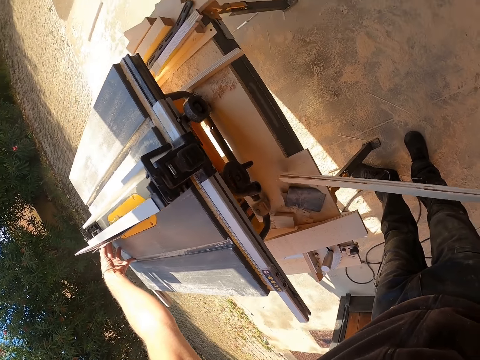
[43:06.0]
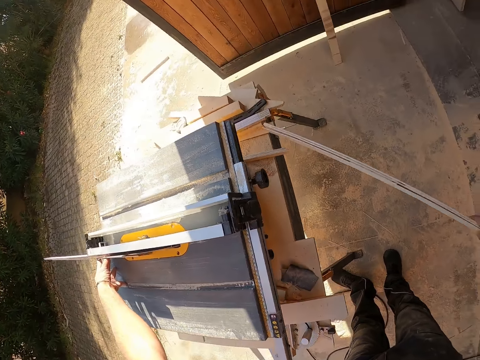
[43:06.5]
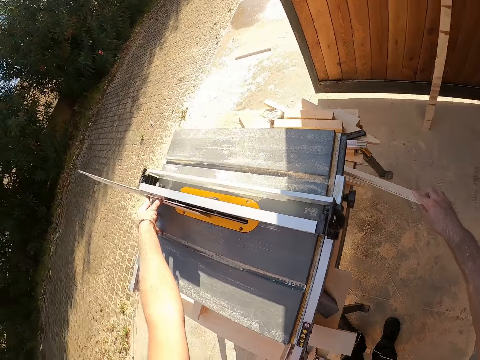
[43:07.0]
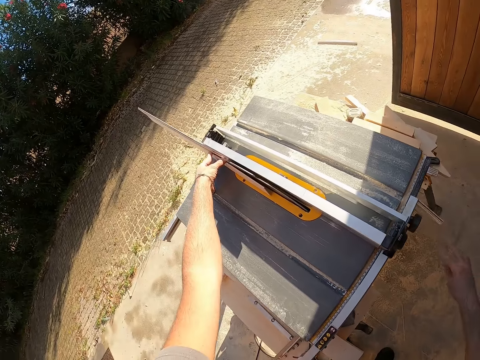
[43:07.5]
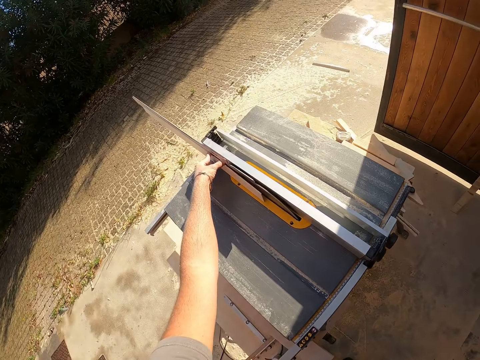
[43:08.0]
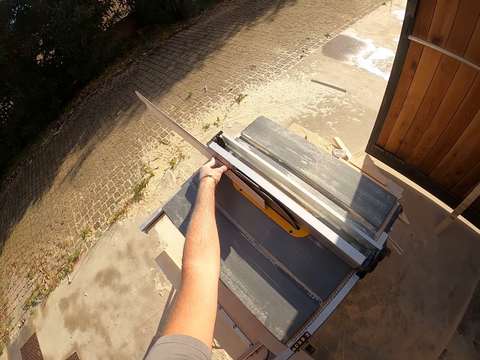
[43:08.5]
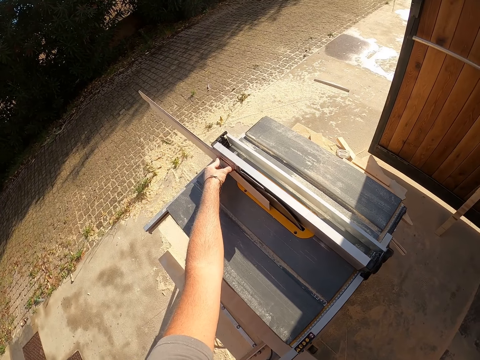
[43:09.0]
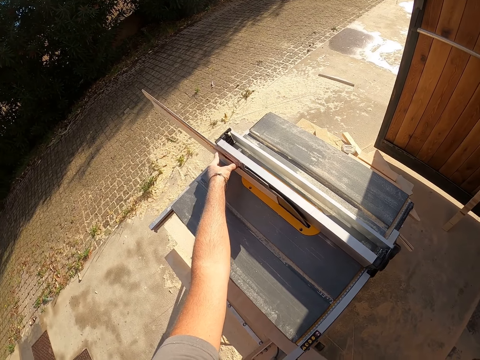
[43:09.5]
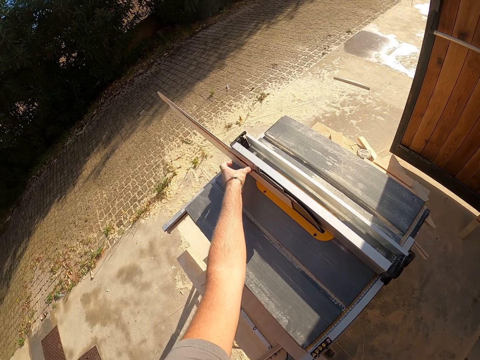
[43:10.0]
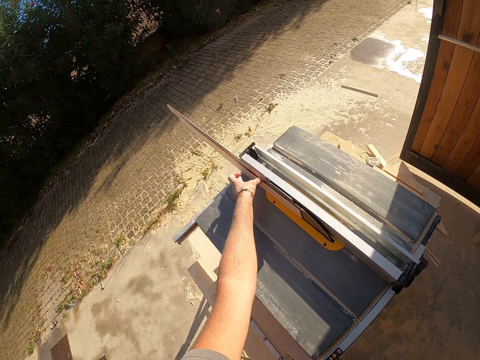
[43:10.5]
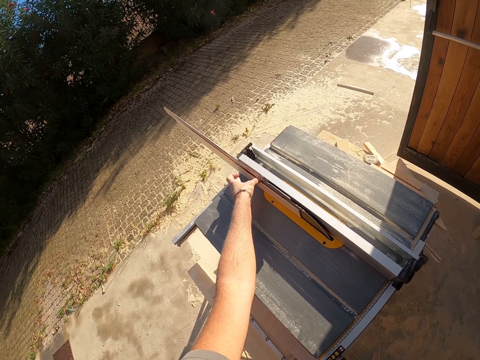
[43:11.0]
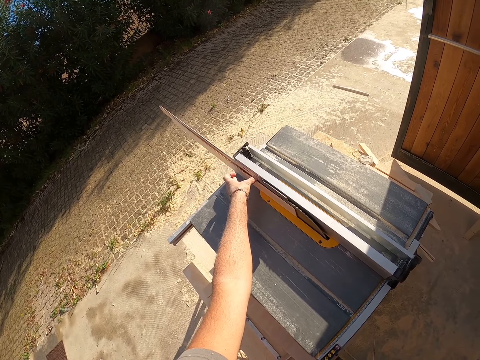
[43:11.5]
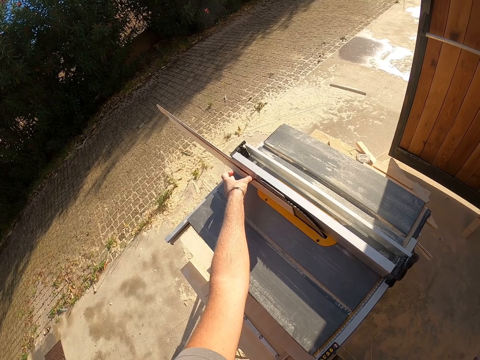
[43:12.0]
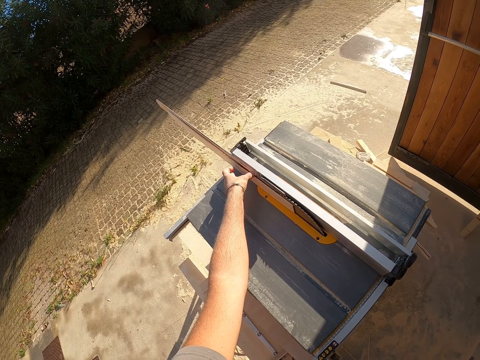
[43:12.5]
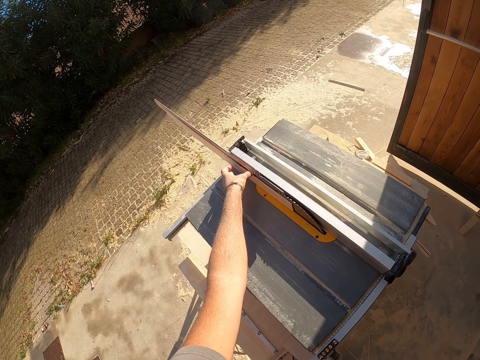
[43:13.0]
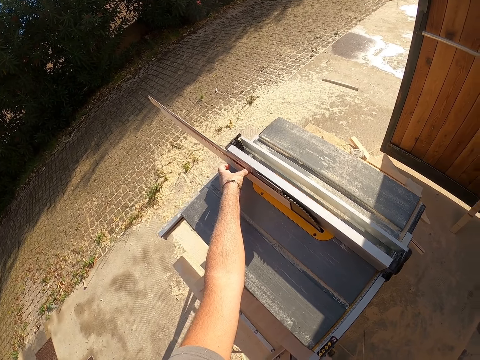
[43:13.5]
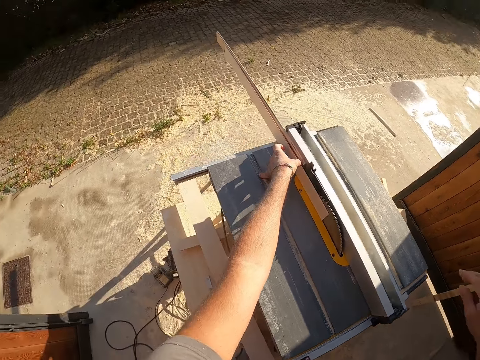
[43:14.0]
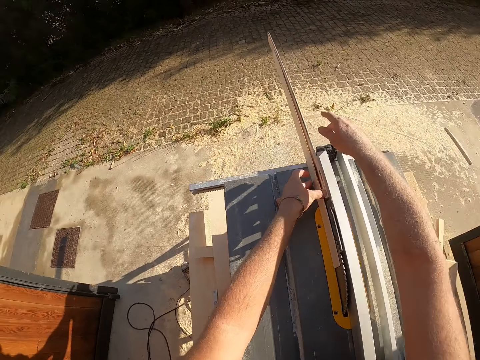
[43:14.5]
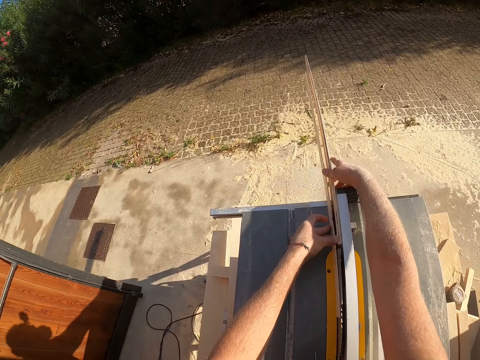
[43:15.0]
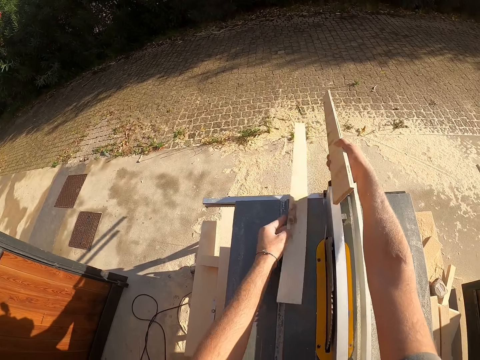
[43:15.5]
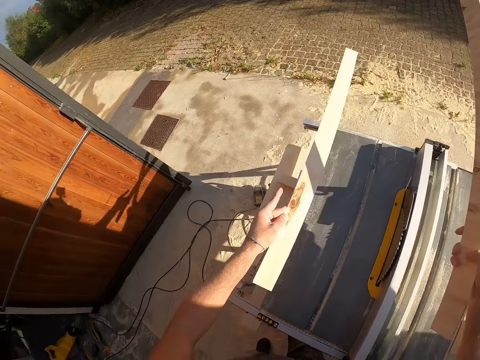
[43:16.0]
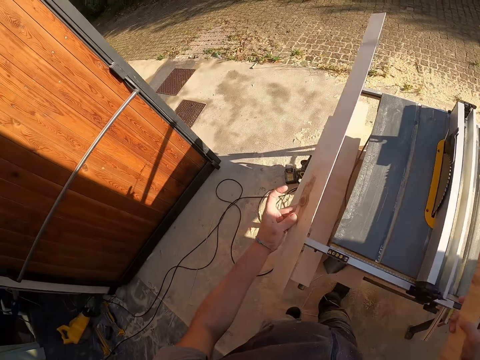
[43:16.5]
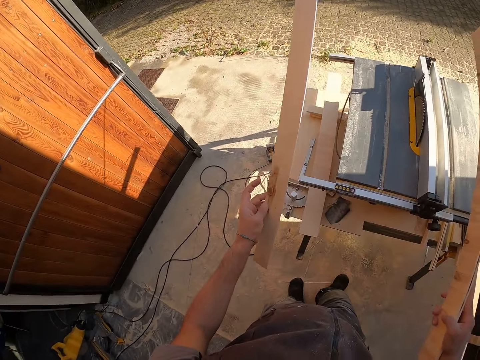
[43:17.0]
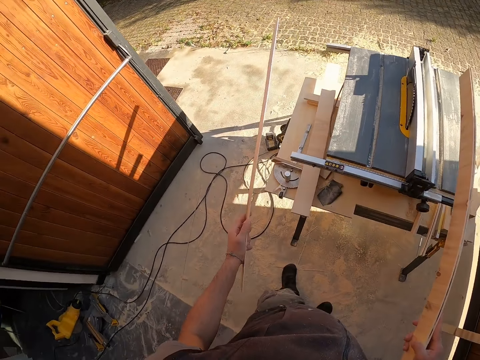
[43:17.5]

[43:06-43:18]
The camera wearer looks around. He drops the sliced plywood under the saw table with his right hand. He separates the sliced plywood with both hands from the saw table. He holds the woods in both hands.

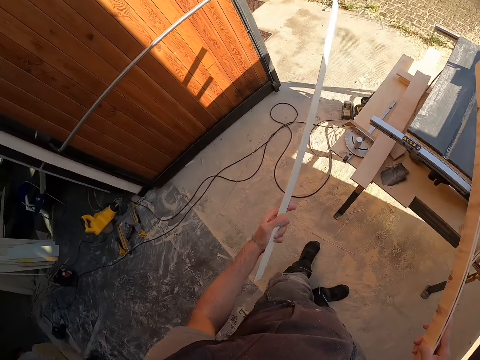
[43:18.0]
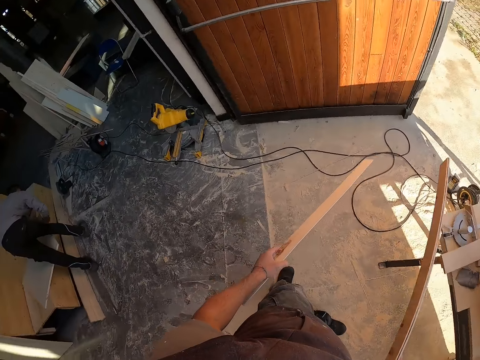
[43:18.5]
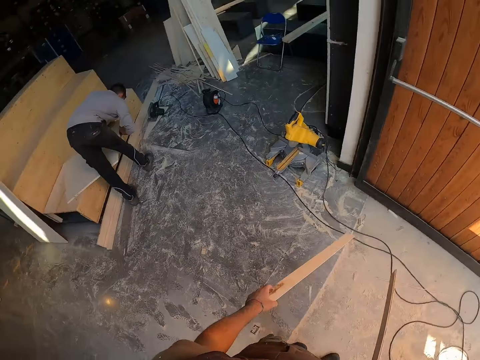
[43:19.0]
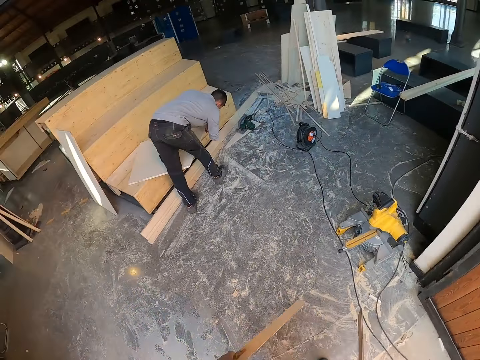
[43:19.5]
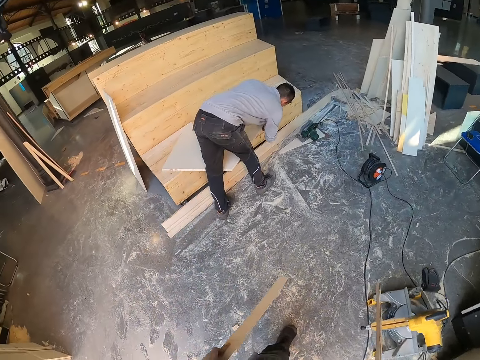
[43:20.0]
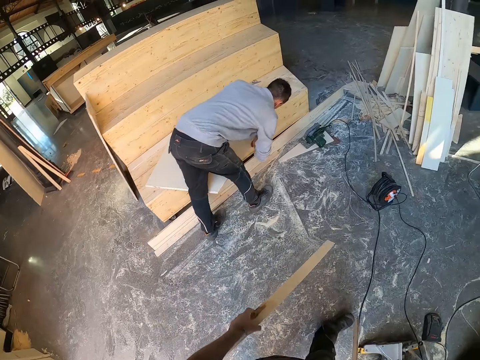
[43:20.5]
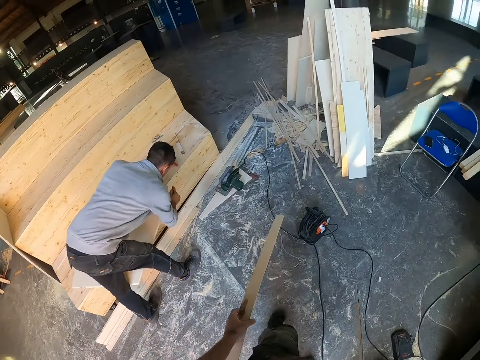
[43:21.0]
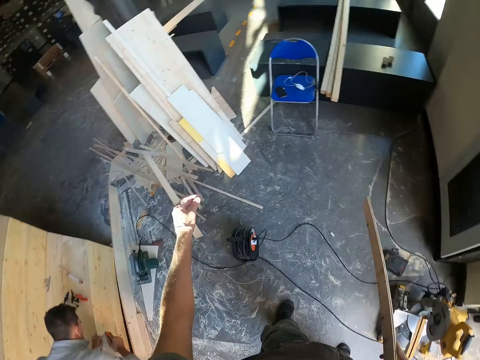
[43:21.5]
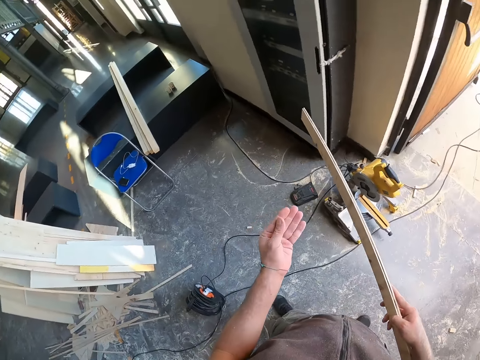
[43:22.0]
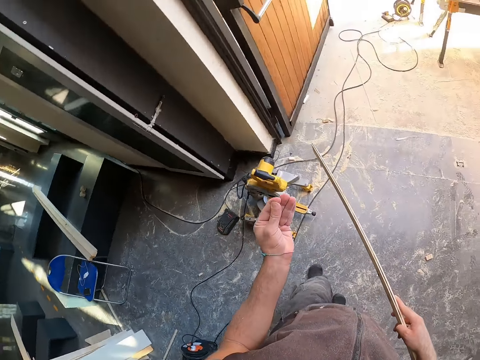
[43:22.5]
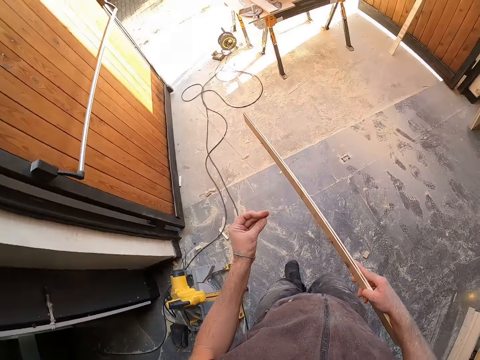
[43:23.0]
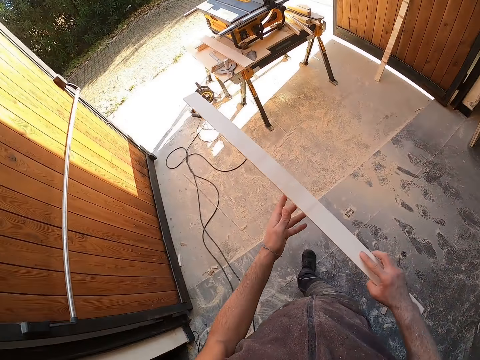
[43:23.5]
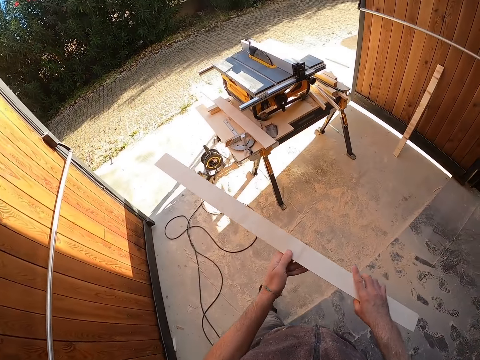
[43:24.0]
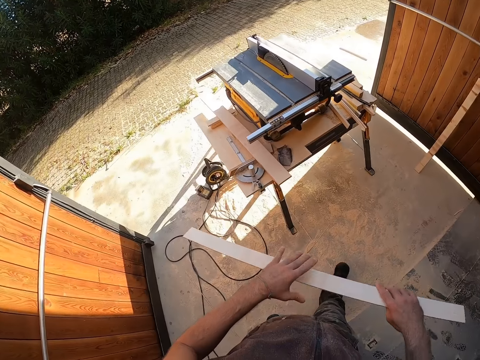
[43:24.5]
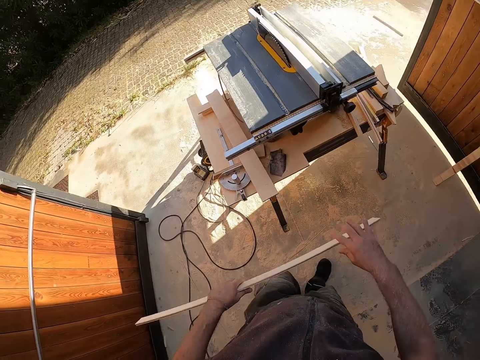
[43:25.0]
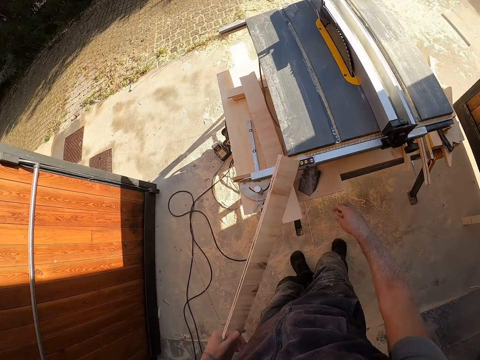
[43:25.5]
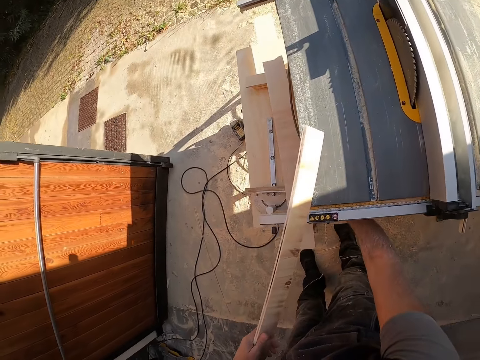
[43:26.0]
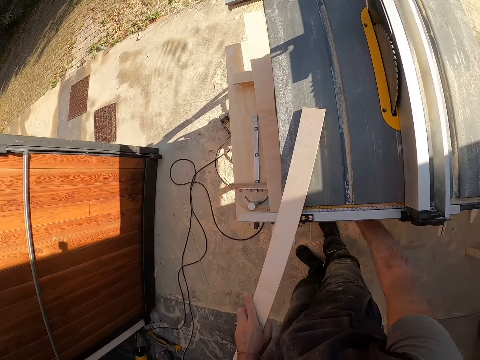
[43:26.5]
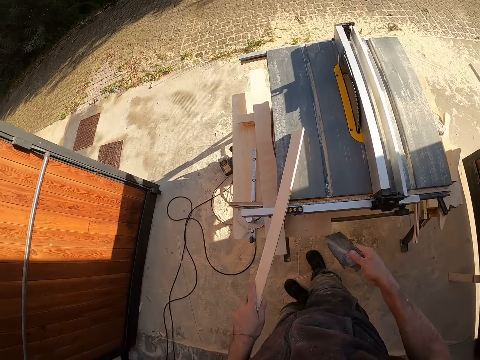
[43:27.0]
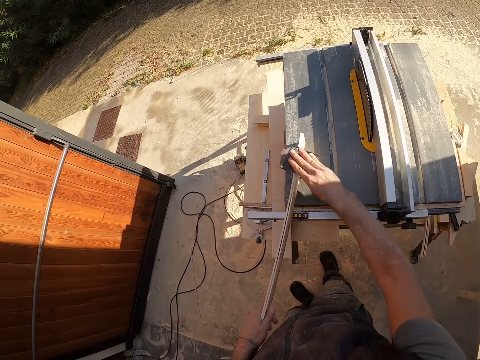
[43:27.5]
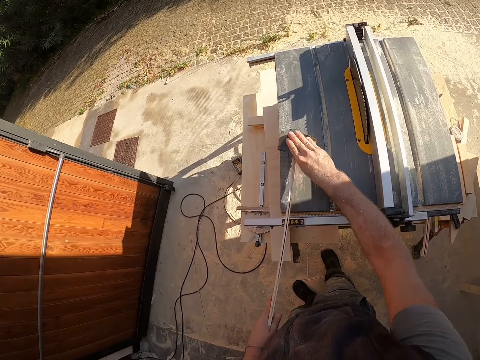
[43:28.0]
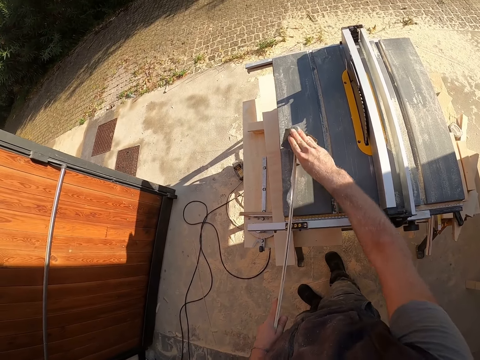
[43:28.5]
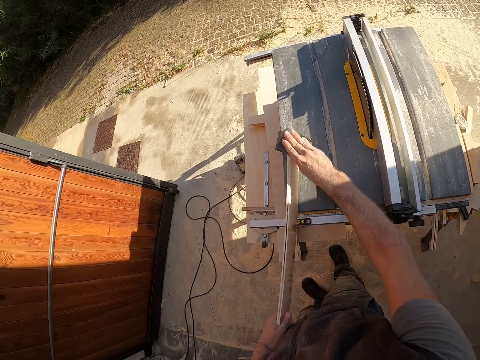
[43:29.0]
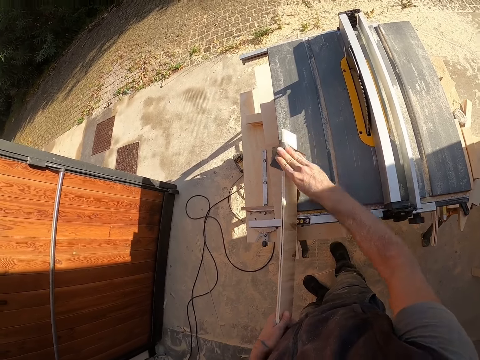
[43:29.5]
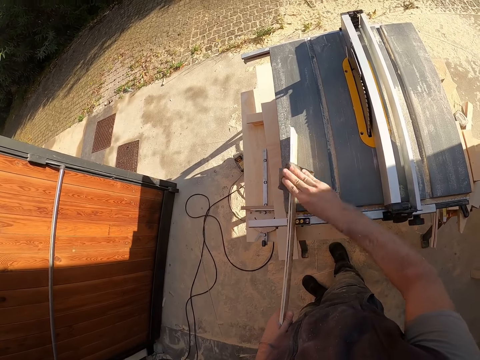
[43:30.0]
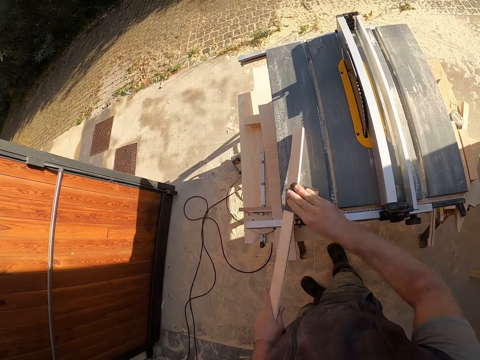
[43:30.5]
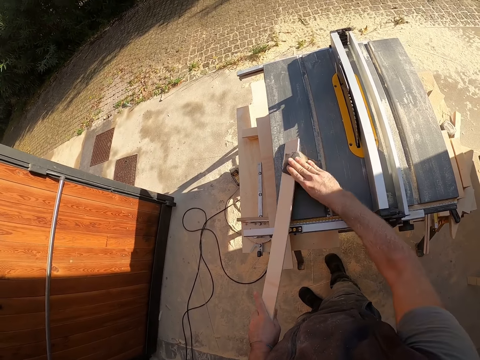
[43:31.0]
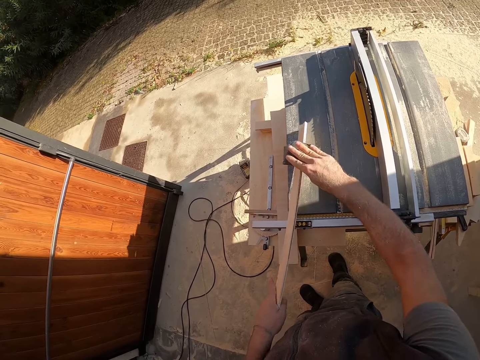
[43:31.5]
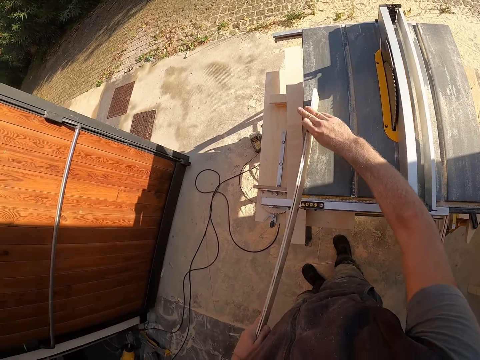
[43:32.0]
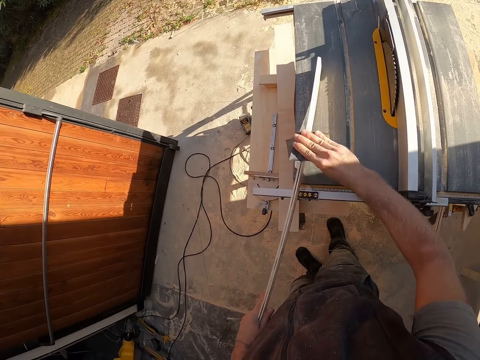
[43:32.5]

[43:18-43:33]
The camera wearer looks around with the woods in hand. A man smoothens a wooden counter on the ground with a sandpaper in his right hand. The camera wearer walks around. He throws the sliced plywood on the ground with his left hand. He looks around. He holds the sliced plywood with both hands. He holds the sliced plywood with his right hand. He passes the sliced plywood to his left hand. He holds the wood in his left hand. He picks up a sandpaper under the saw table with his right hand. He places the wood on the wood smoothing machine. He smoothens the sliced plywood with the sandpaper or cloth in his right hand on the table.
